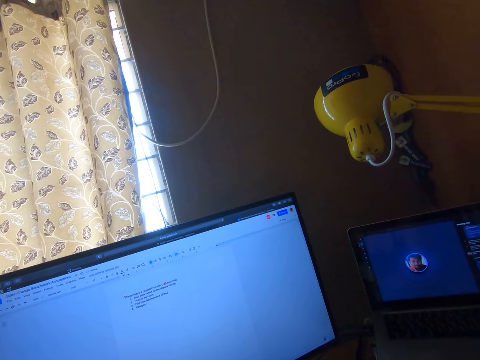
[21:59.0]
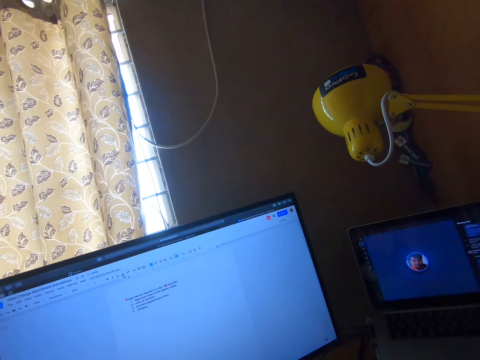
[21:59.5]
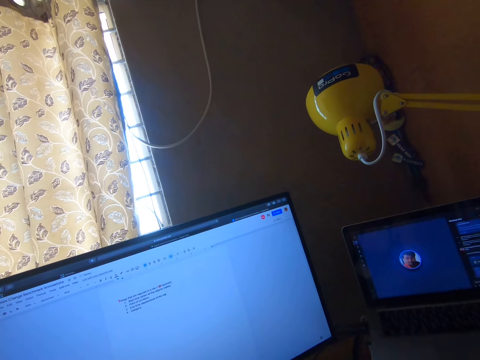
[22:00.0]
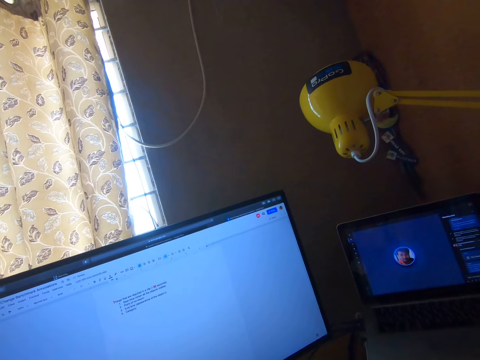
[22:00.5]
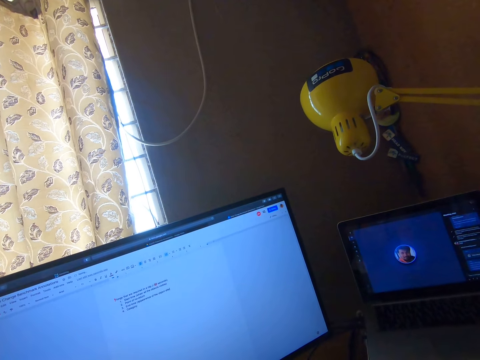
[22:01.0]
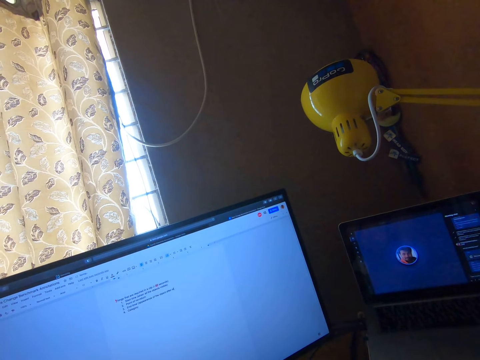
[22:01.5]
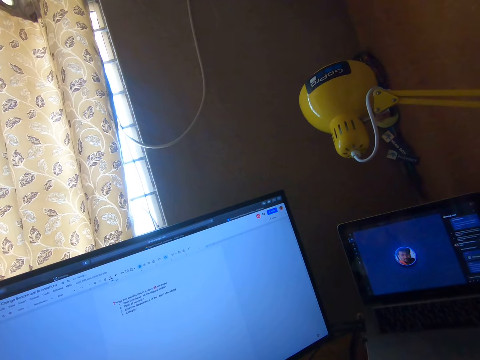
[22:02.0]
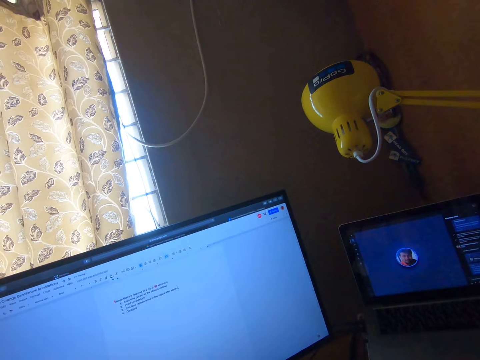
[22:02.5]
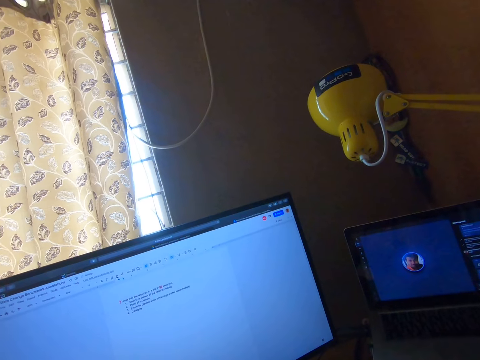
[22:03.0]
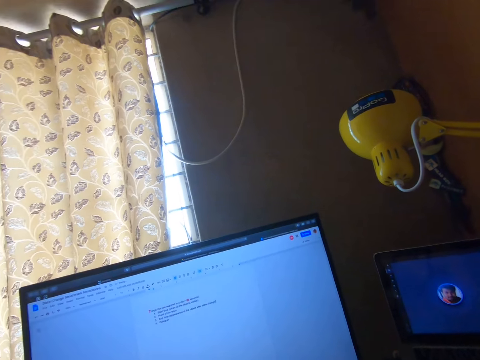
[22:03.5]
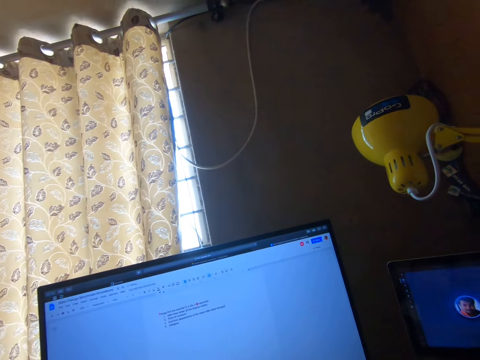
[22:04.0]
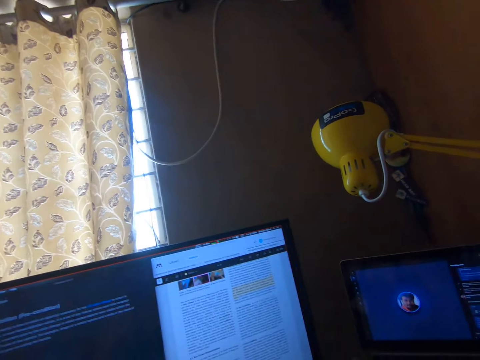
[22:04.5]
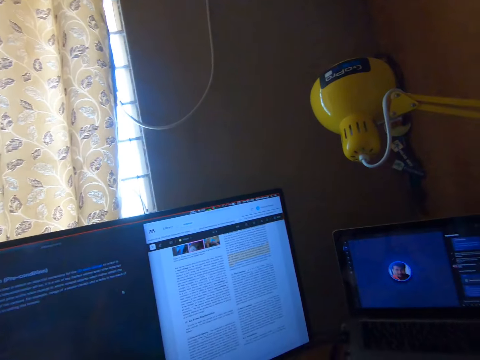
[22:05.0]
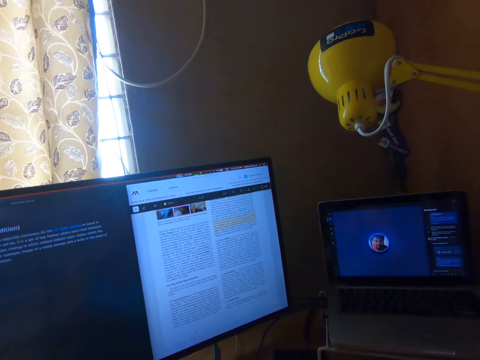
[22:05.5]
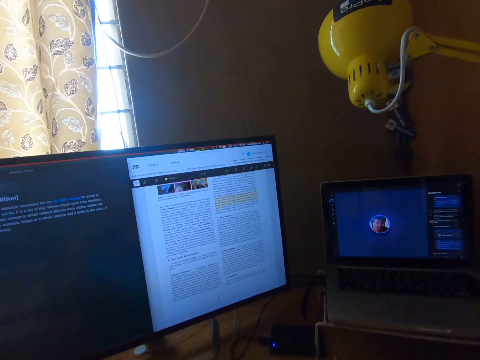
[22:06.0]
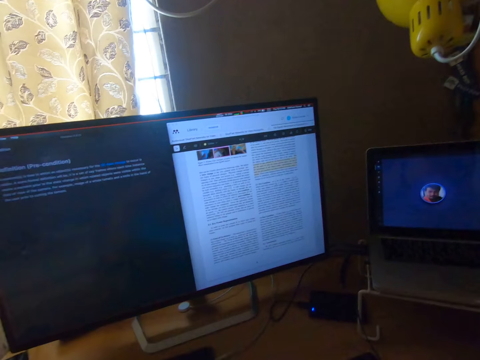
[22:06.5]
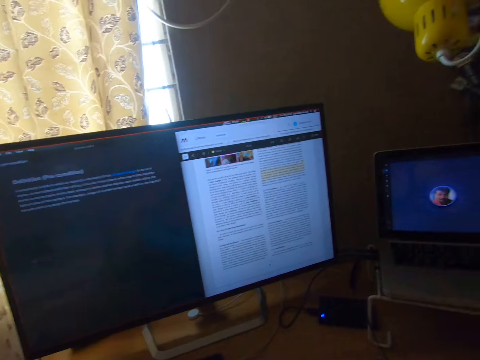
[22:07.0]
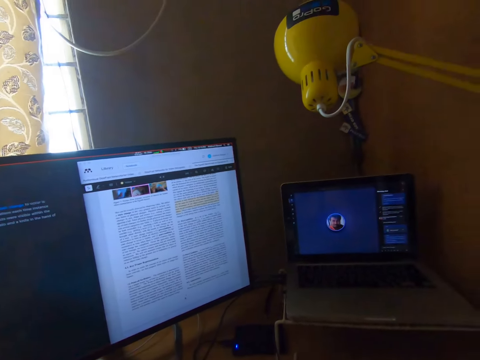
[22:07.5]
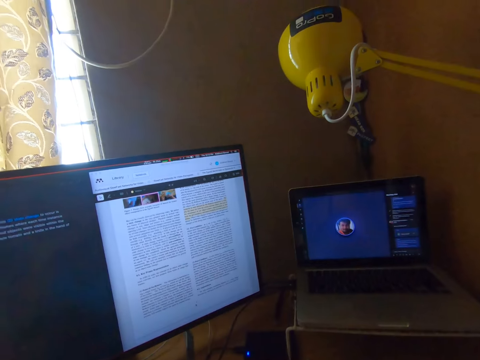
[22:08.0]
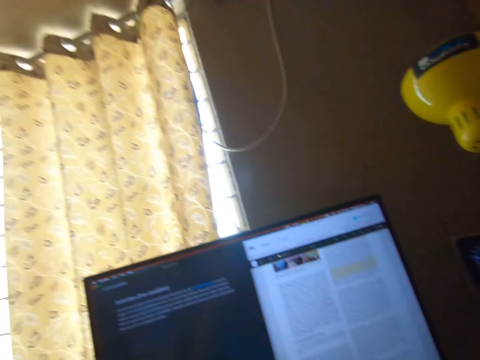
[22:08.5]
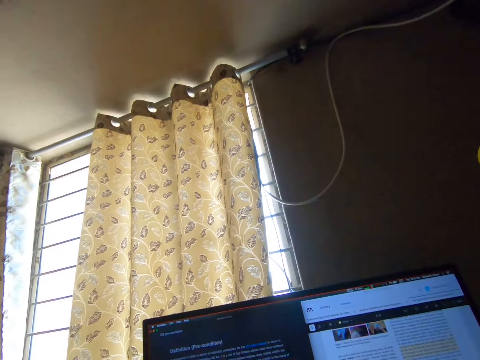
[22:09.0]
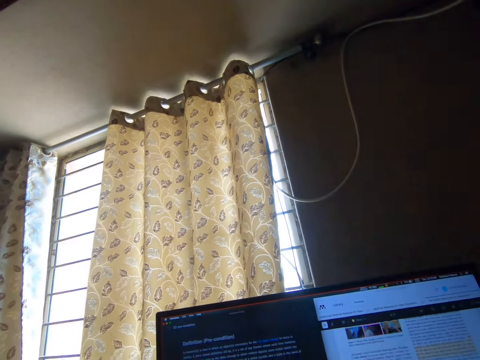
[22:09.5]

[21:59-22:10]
The camera wearer reads something in his computer.

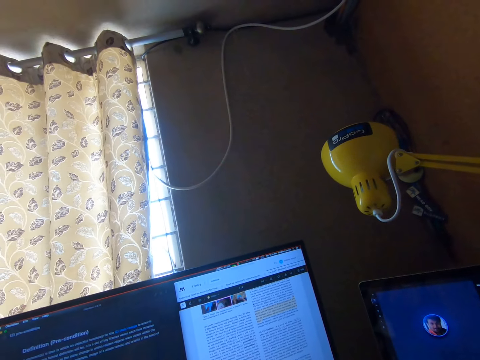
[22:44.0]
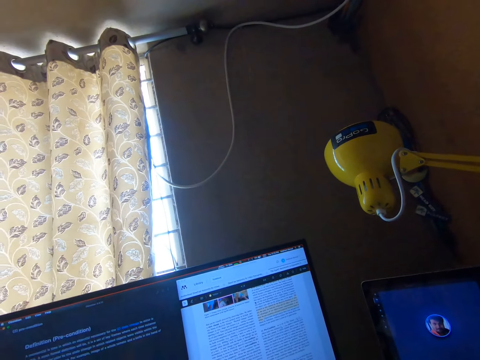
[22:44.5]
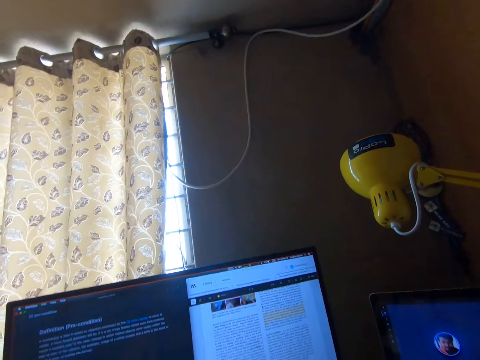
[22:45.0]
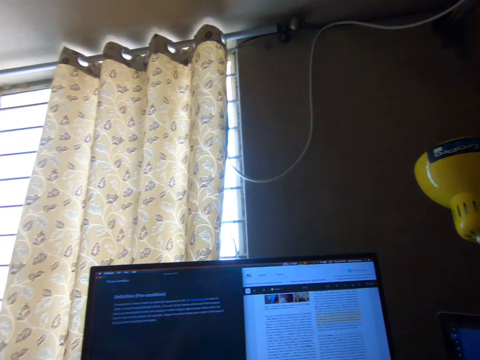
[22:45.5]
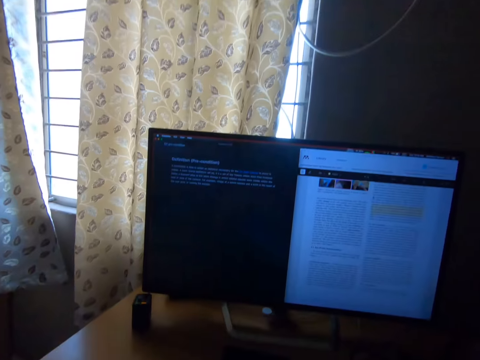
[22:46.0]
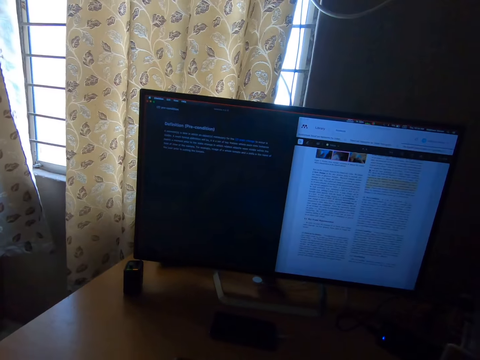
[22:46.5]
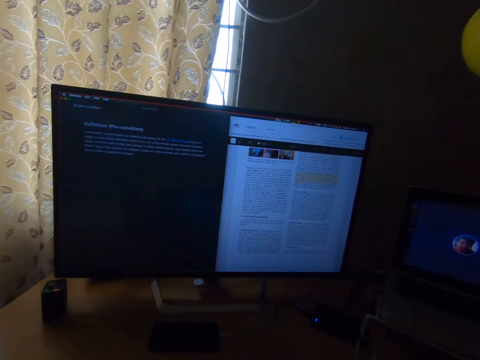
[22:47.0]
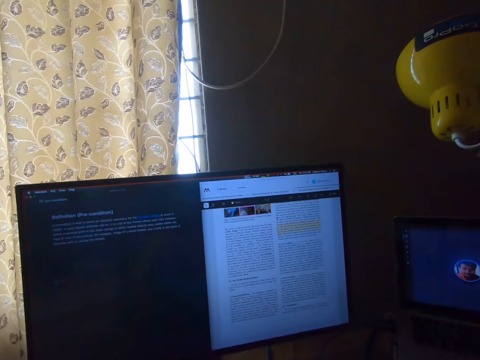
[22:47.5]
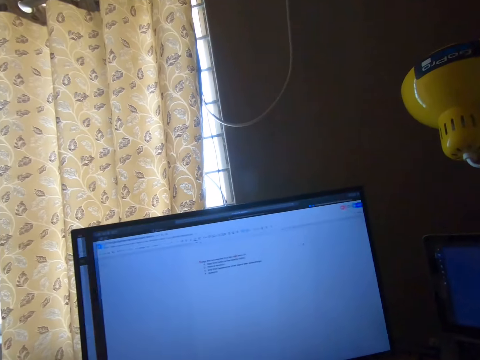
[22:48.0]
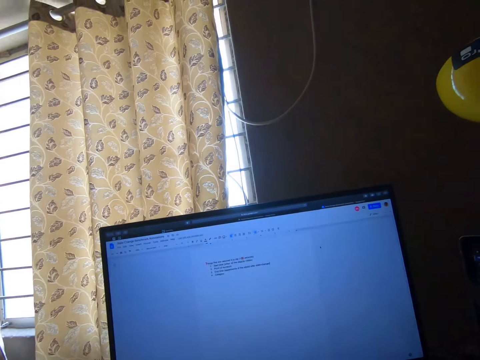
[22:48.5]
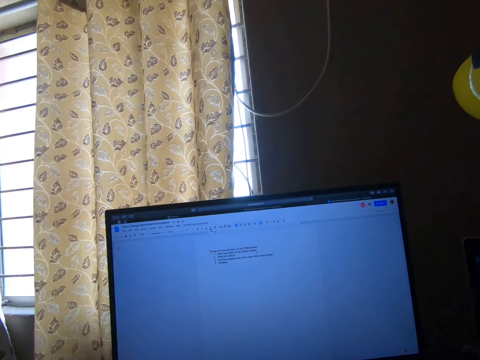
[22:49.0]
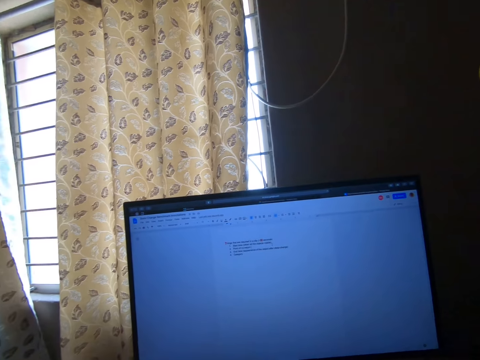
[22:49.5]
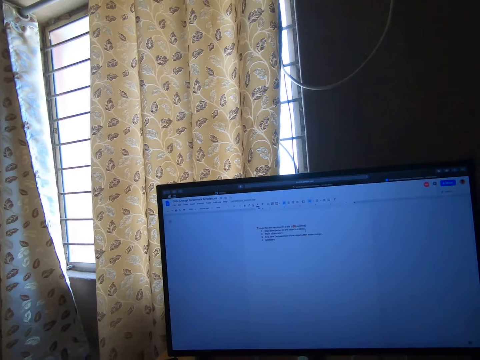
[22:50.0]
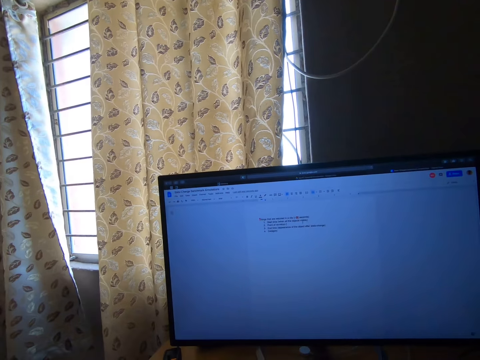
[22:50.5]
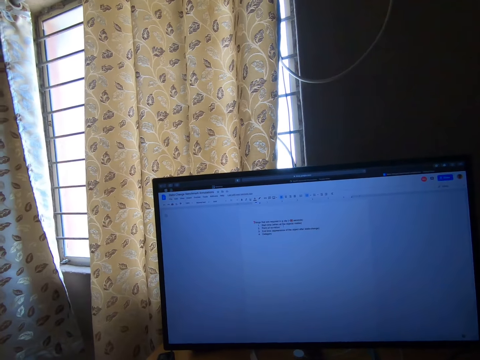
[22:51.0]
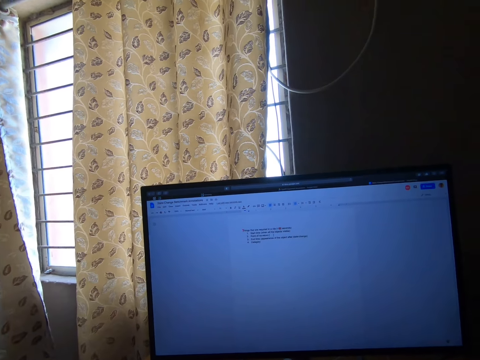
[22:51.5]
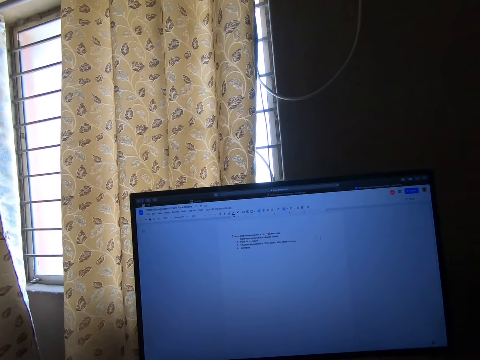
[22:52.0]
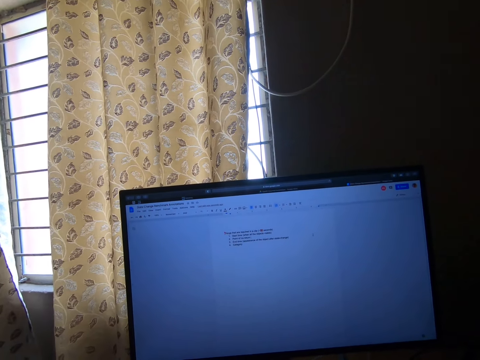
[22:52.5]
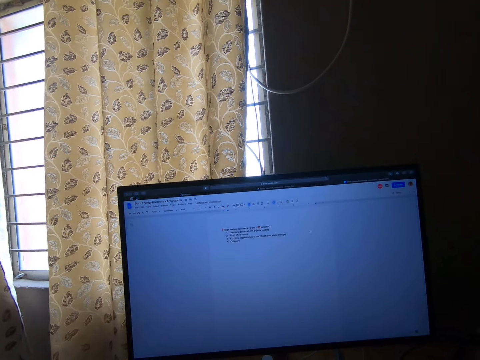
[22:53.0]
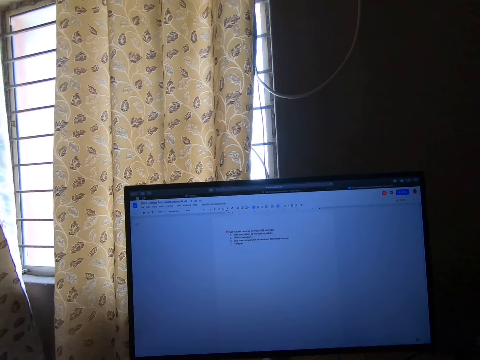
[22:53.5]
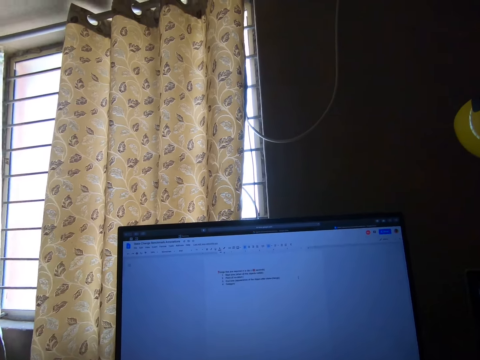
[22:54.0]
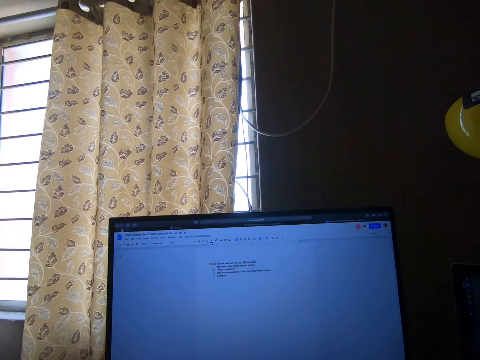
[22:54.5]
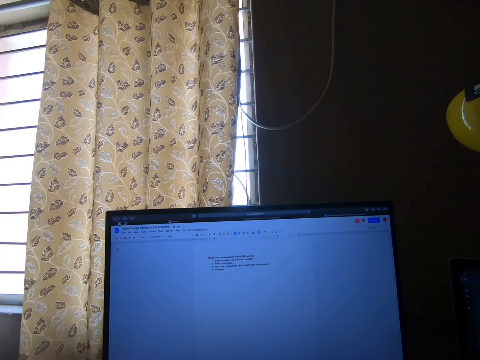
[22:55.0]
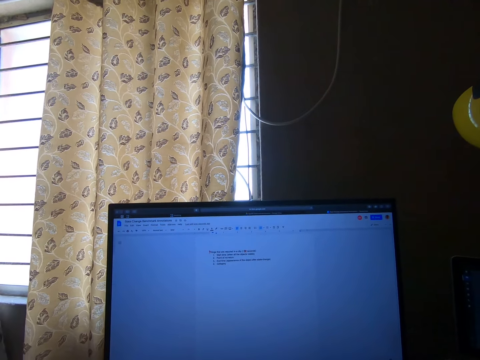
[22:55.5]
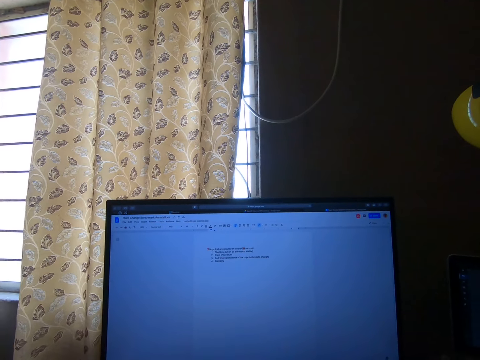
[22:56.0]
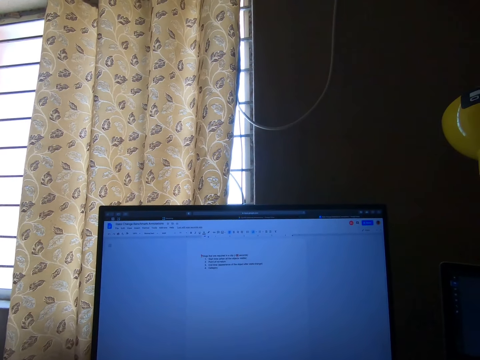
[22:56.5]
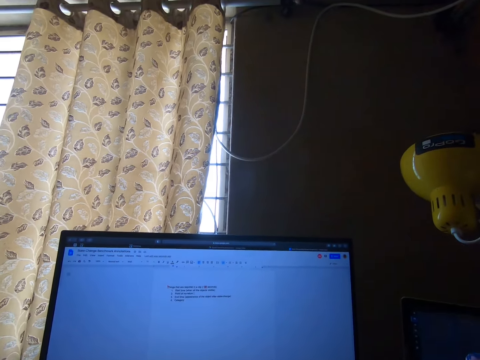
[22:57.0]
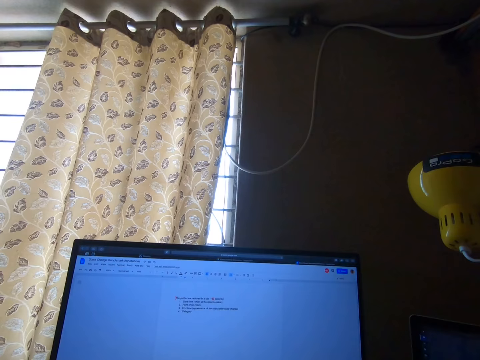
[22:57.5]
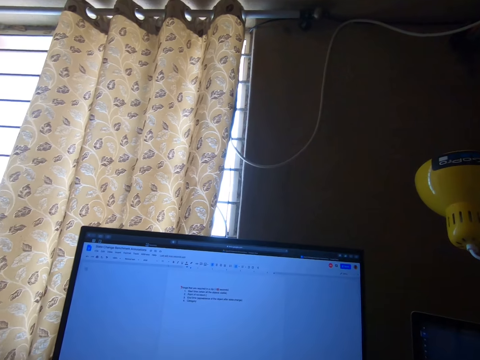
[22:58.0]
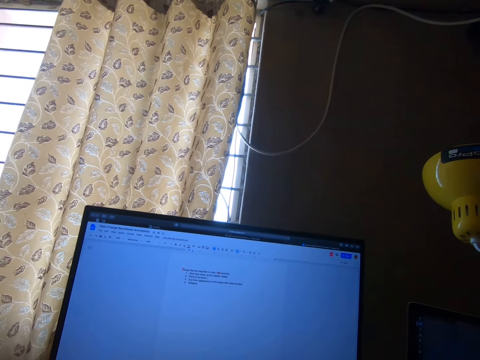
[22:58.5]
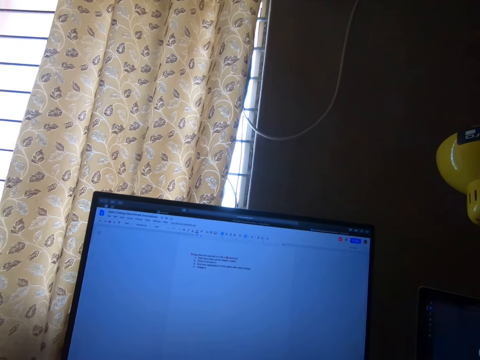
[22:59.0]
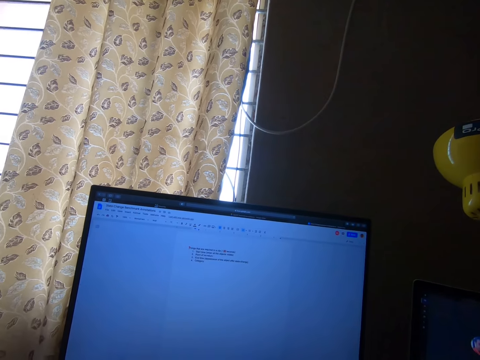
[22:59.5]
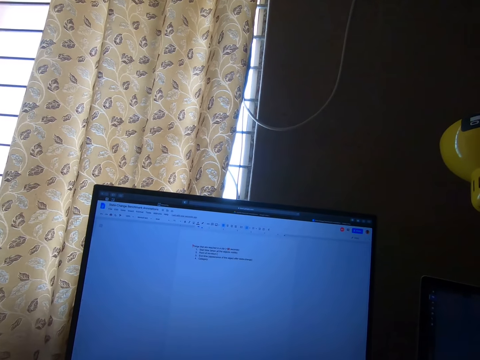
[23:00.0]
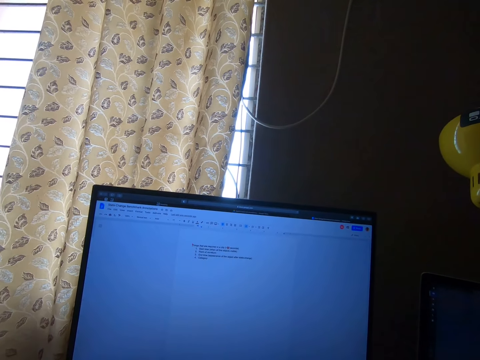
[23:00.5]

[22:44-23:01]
The camera wearer turns the head left. They stare at the television. They operate a computer on a table.
